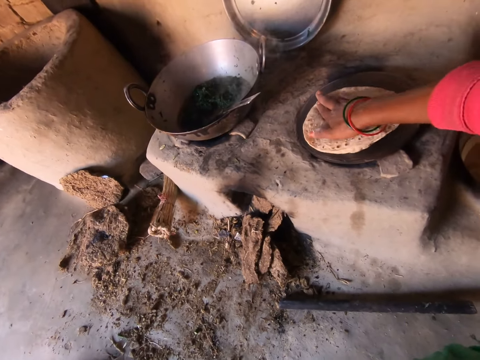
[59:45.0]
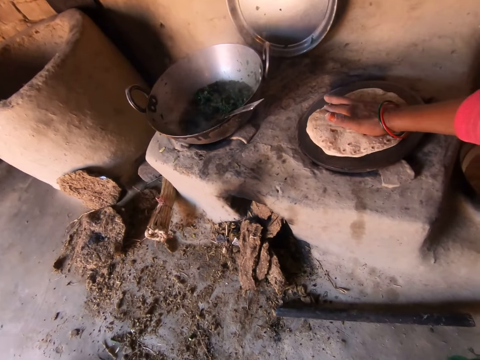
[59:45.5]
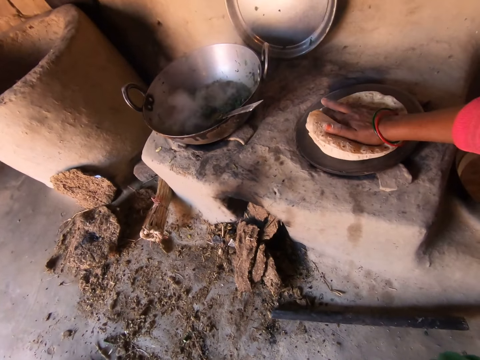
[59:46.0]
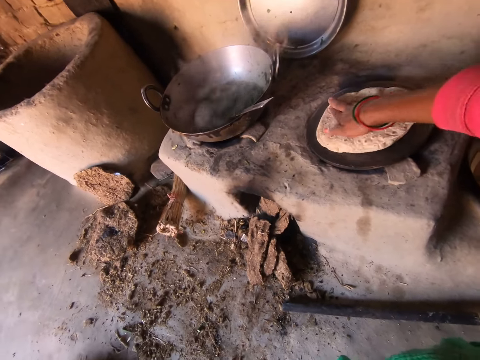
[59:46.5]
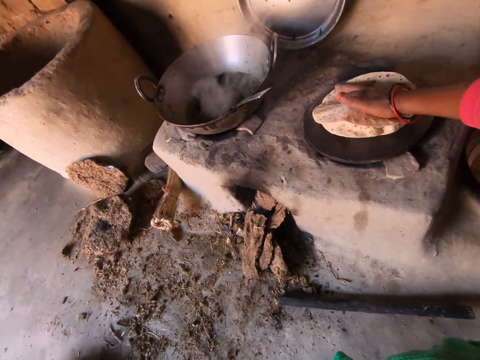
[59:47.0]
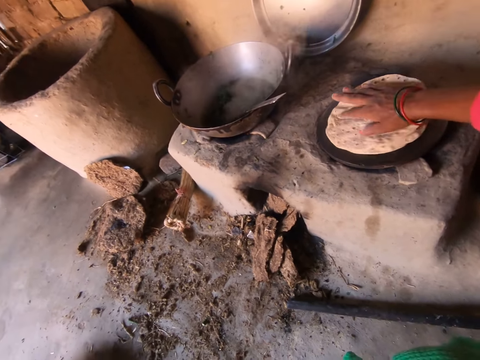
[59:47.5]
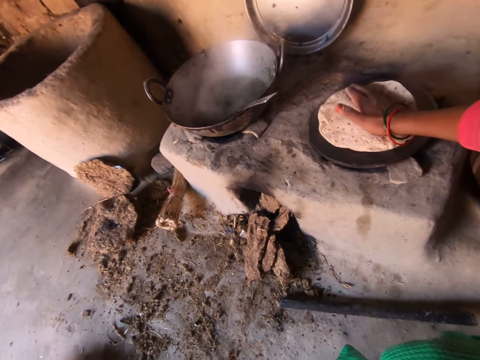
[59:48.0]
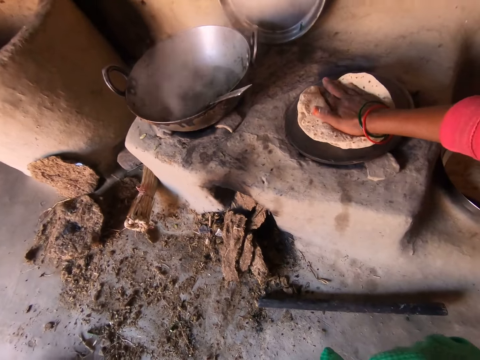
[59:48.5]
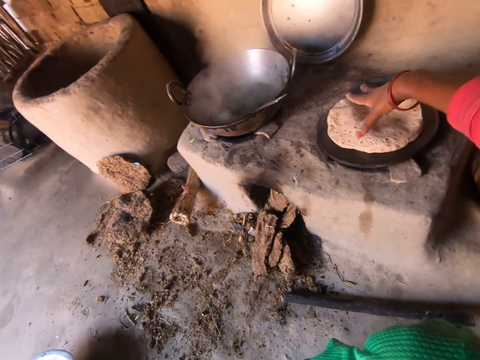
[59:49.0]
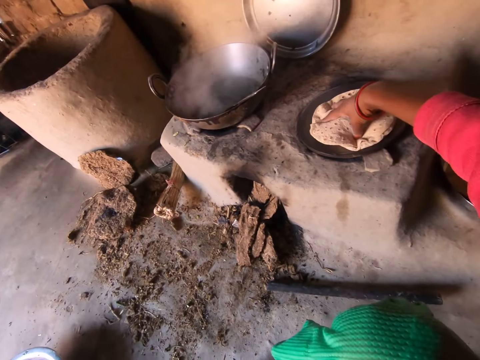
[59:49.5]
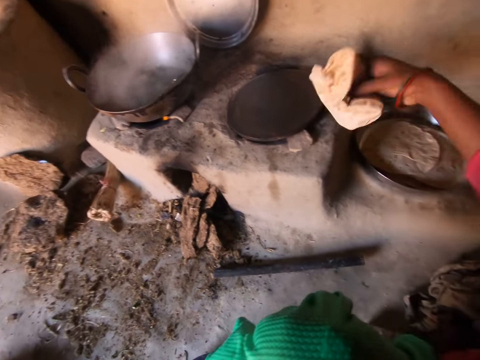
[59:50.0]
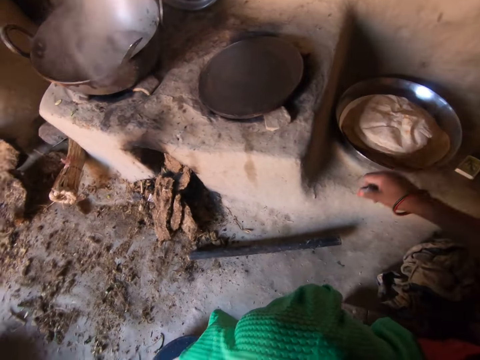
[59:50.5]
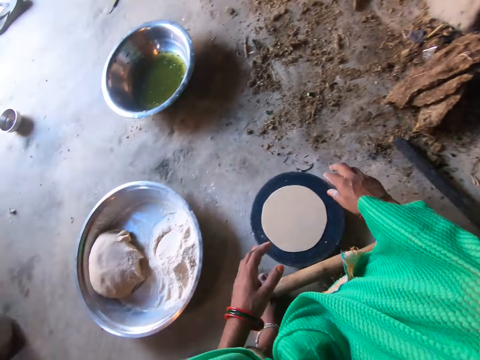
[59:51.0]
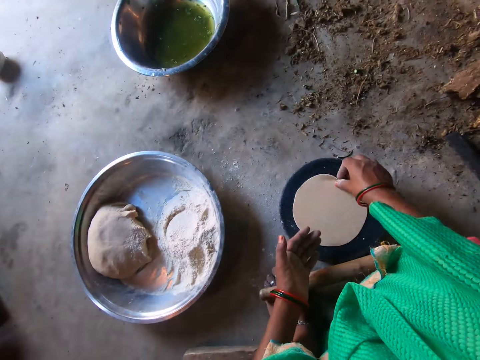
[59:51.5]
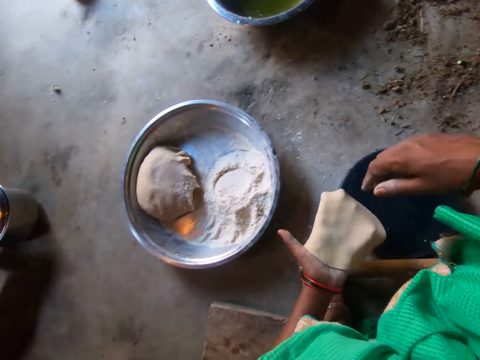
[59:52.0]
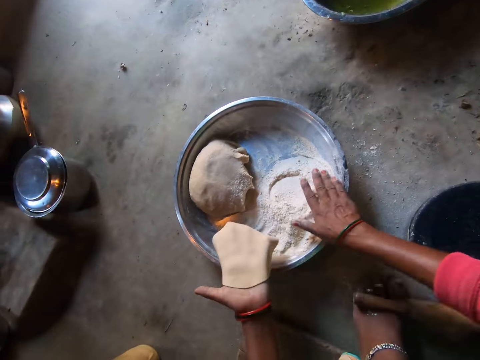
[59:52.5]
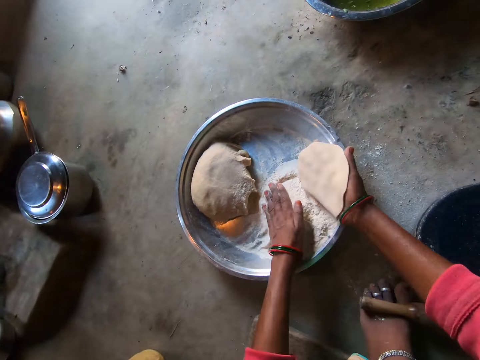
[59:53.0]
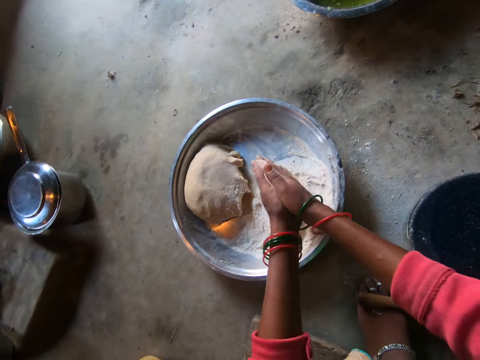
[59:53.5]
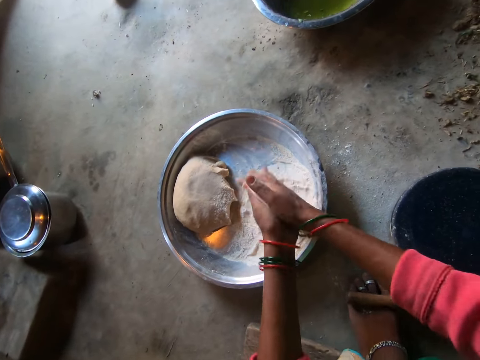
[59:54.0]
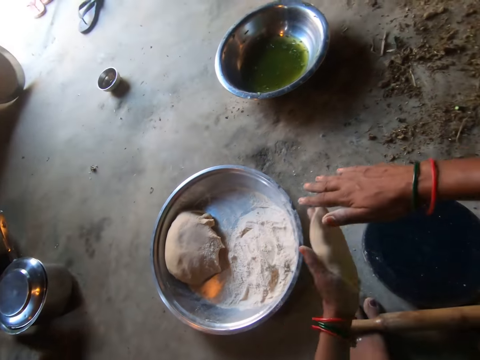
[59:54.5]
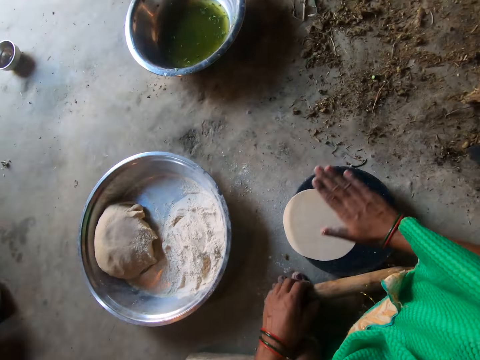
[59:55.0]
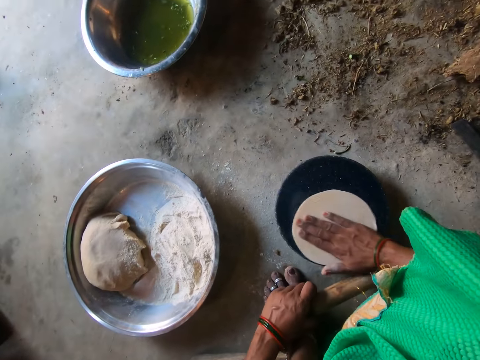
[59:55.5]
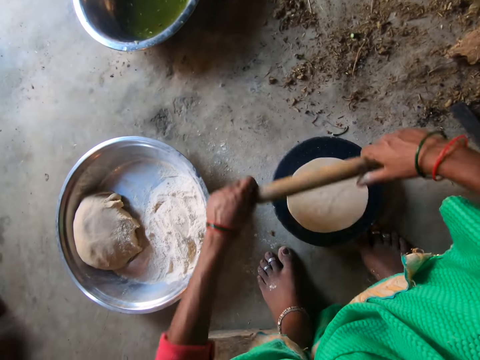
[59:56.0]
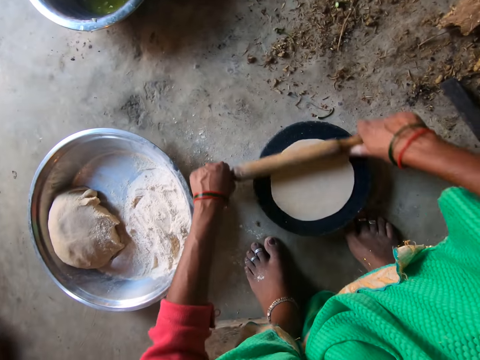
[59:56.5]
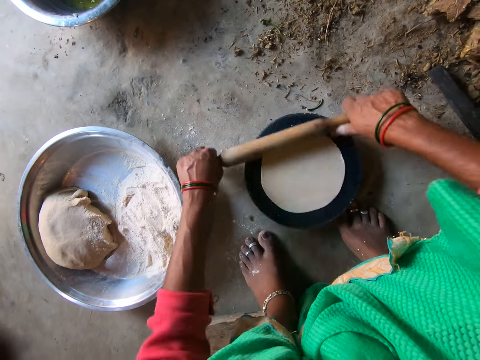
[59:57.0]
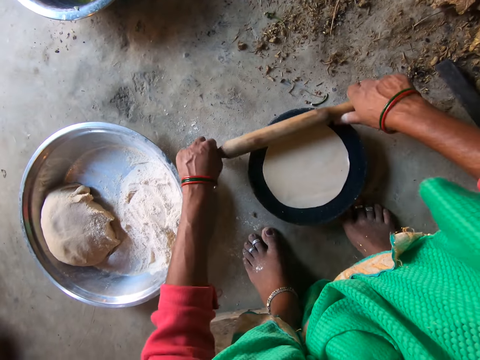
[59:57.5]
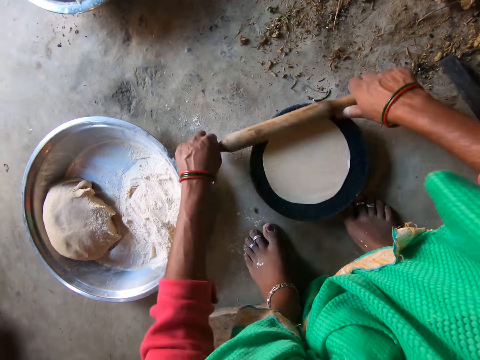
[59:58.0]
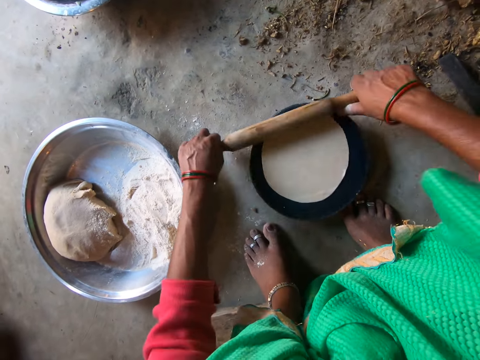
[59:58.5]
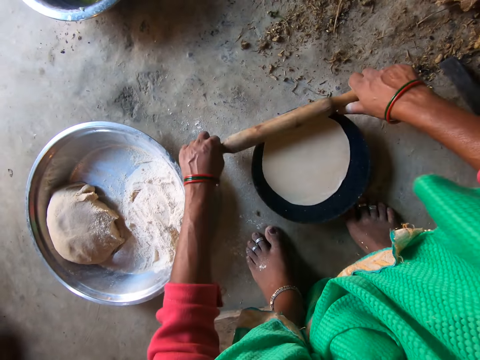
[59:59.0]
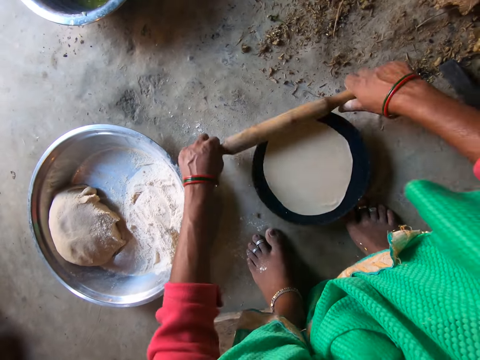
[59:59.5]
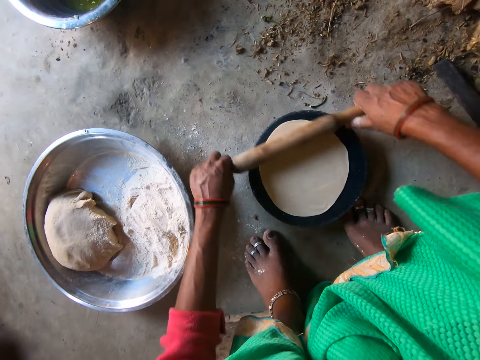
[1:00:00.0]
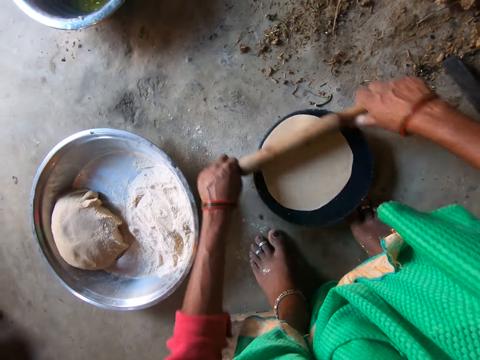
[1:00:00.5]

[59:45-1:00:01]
The camera wearer removes the chapati and dough from the hot plate with her right hand. She drops the chapatis into the tray on the floor with her right hand. She picks up the dough from the plate with her right hand. She transfers the dough to her left hand. She puts flour on the dough. She kneads the dough with both hands. She places the dough on the plate with her left hand. She moves the dough on the plate with her right hand. She grabs the rolling pin from the floor with her left hand. She rolls the dough with the rolling pin with both hands.

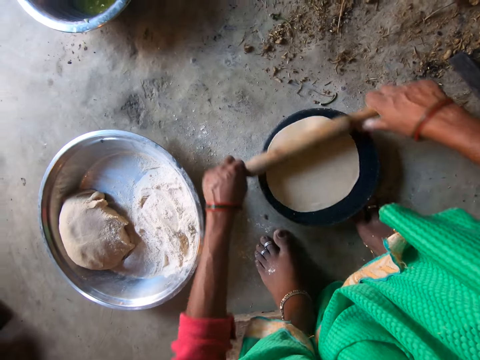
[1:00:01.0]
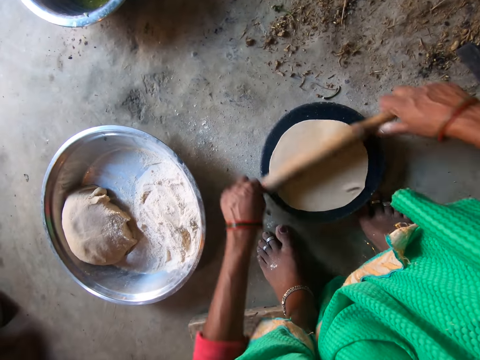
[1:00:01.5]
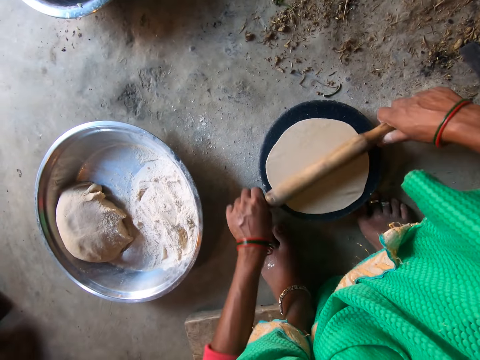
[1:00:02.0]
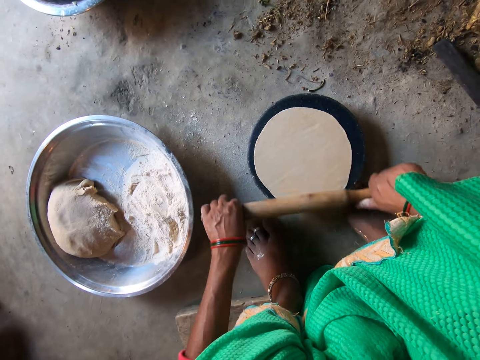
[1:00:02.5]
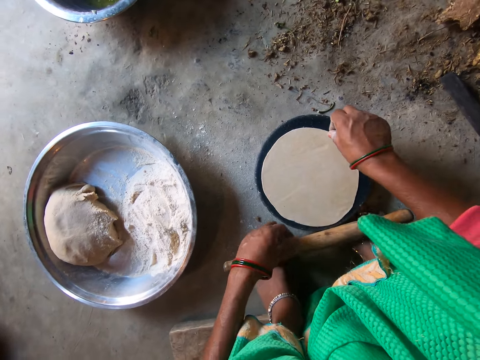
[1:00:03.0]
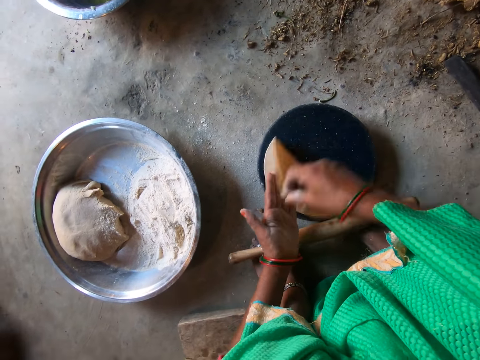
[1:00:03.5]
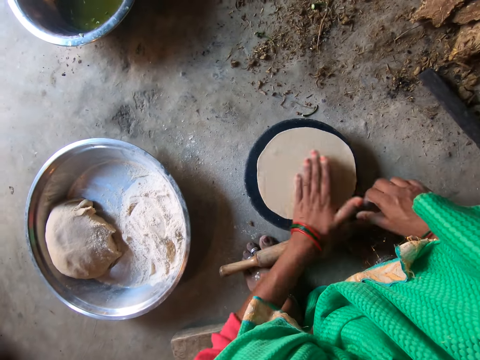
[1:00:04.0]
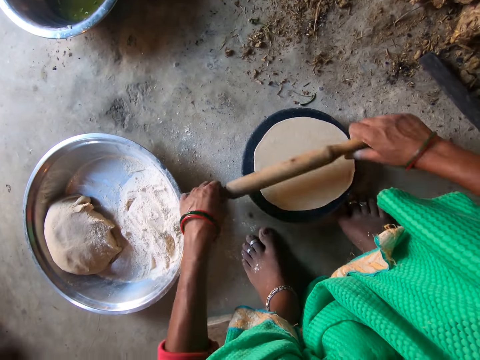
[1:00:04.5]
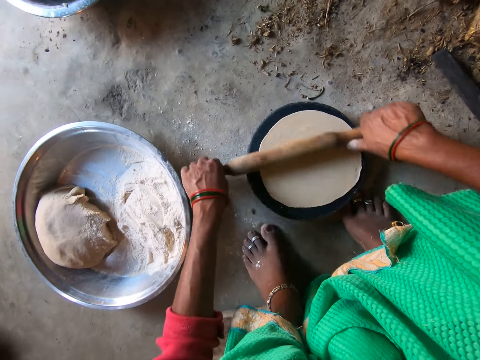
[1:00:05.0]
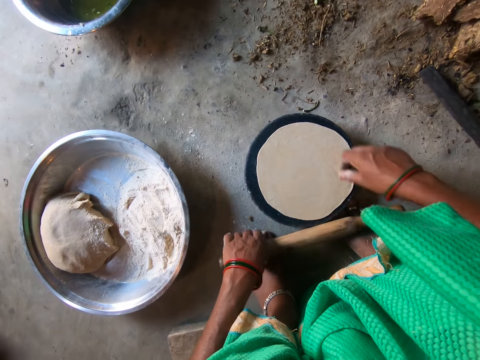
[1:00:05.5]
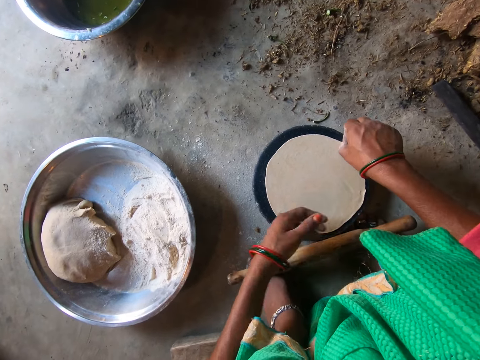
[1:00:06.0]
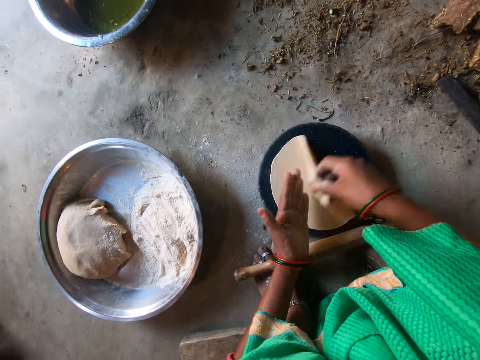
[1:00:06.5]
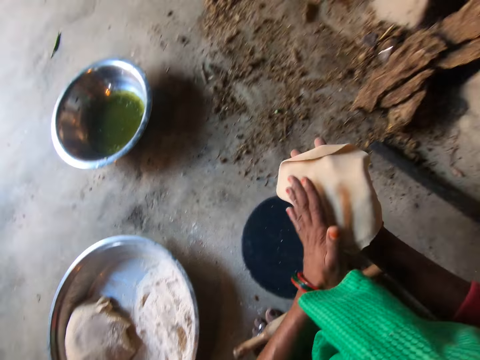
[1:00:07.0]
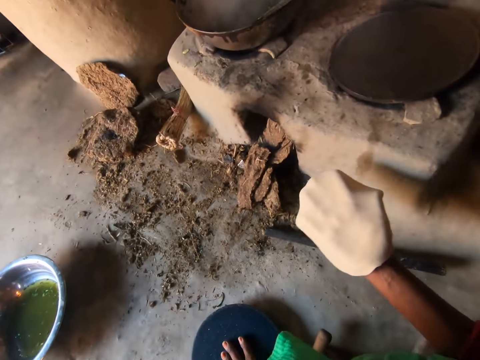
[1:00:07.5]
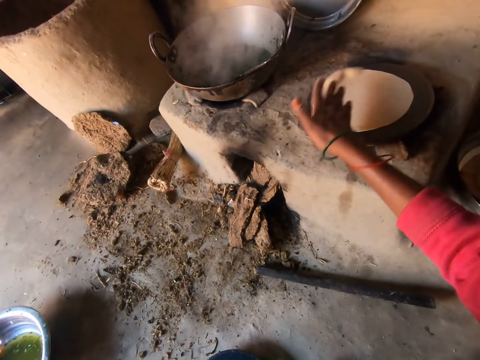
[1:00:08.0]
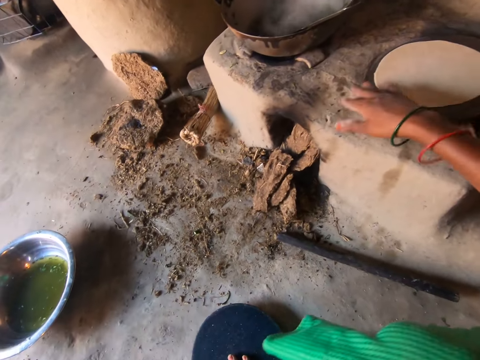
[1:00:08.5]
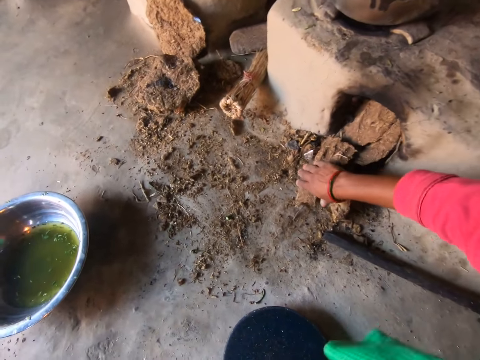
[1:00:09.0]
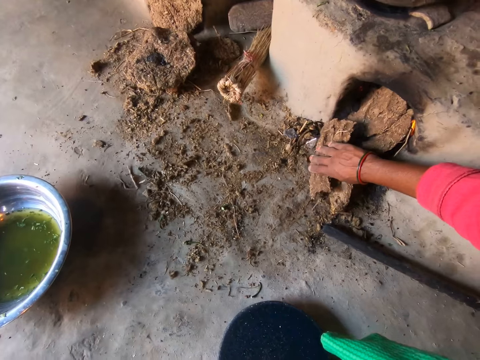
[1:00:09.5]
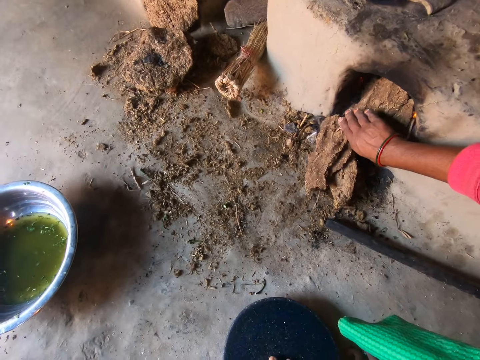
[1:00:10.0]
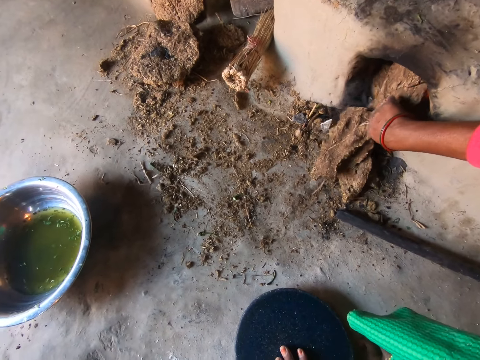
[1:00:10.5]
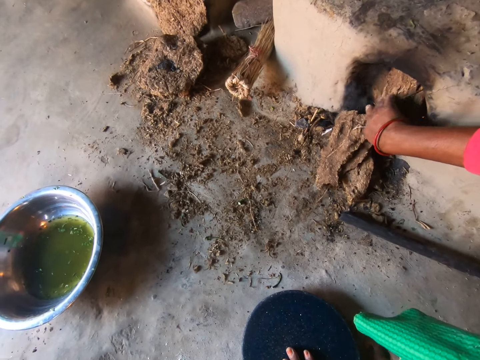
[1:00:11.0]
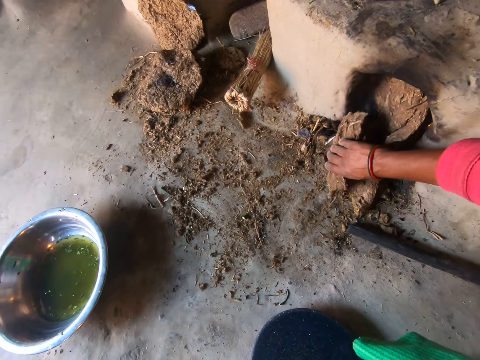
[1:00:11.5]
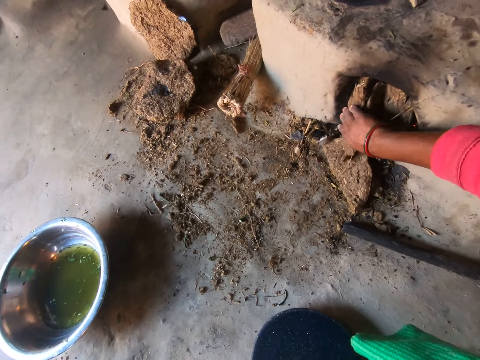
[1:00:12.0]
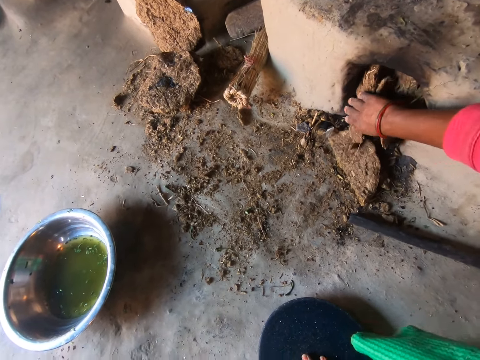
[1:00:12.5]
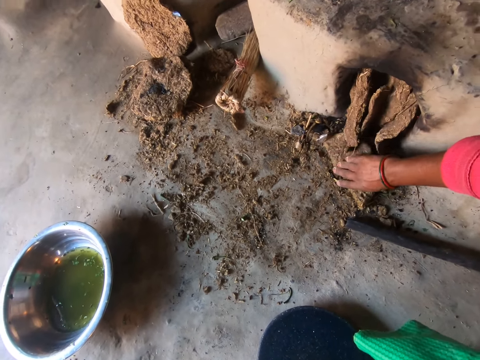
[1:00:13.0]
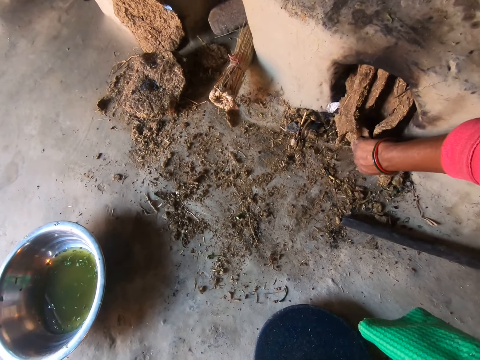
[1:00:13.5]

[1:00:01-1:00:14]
The camera wearer picks up the dough from the plate with her right hand. She transfers the dough to her left hand. She places the dough on the plate with her left hand. She rolls the dough with the rolling pin on the plate with both hands. She picks up the dough from the plate with her right hand. She transfers the dough to her left hand. She transfers the dough to her right hand. She drops the dough on the hot plate with her right hand. She pushes the firewood in the stove. She adjusts the cow dung by the fire place with her right hand.
